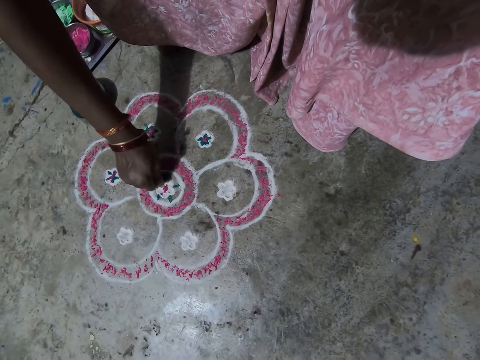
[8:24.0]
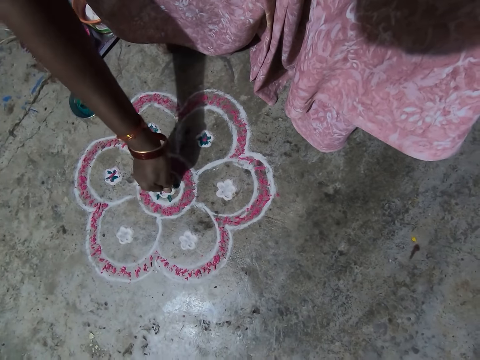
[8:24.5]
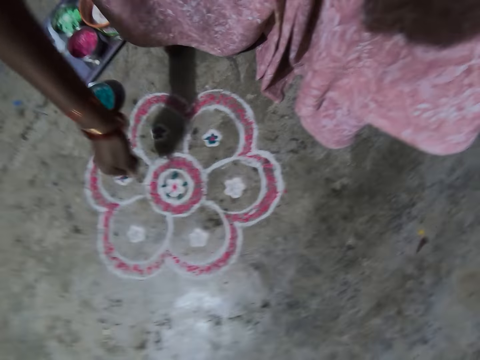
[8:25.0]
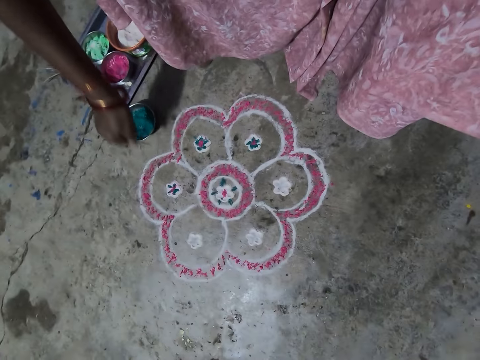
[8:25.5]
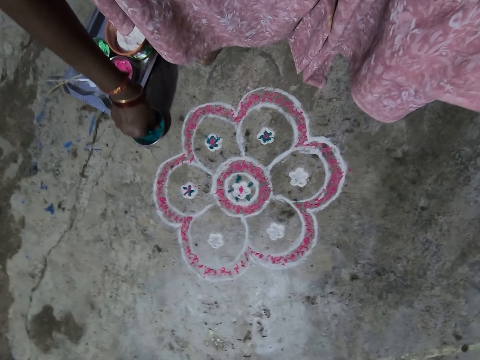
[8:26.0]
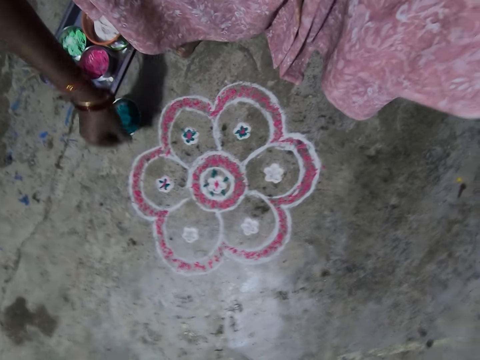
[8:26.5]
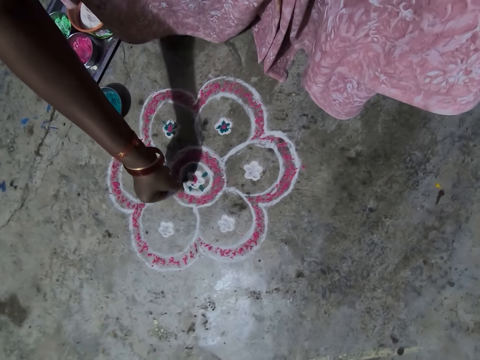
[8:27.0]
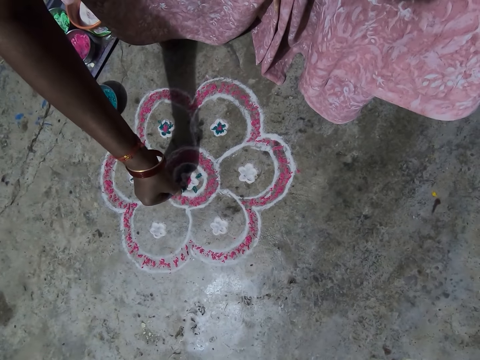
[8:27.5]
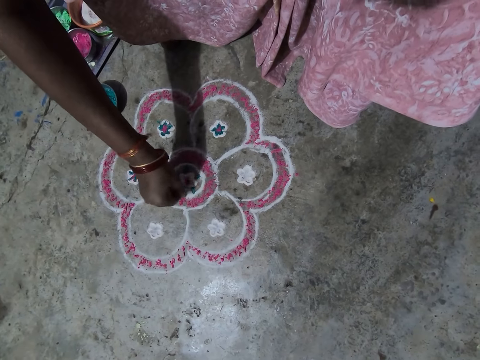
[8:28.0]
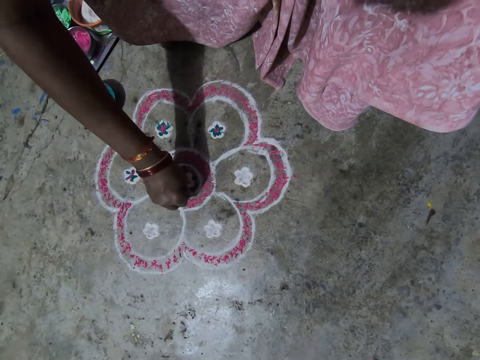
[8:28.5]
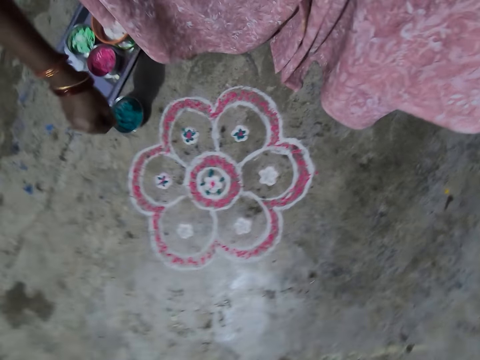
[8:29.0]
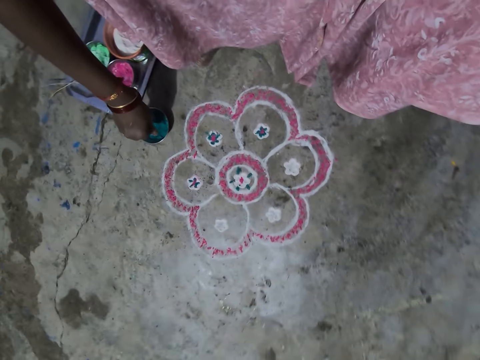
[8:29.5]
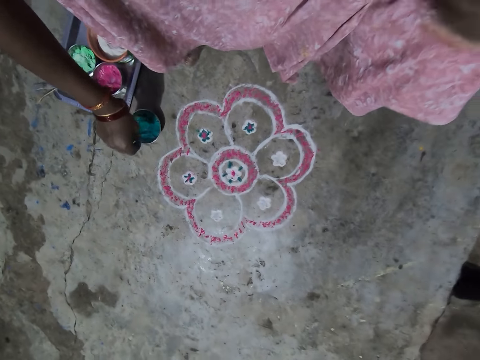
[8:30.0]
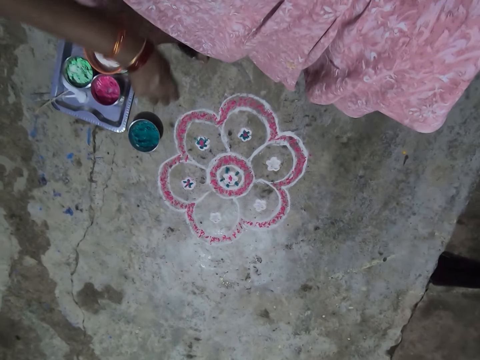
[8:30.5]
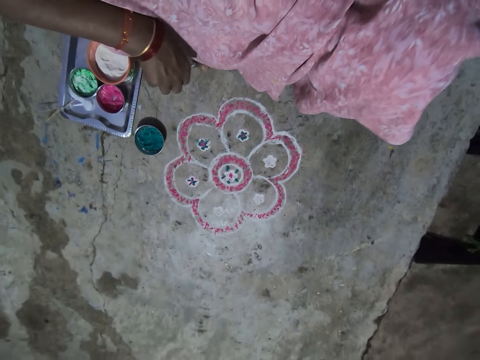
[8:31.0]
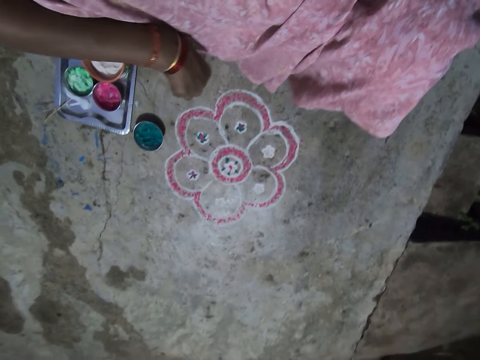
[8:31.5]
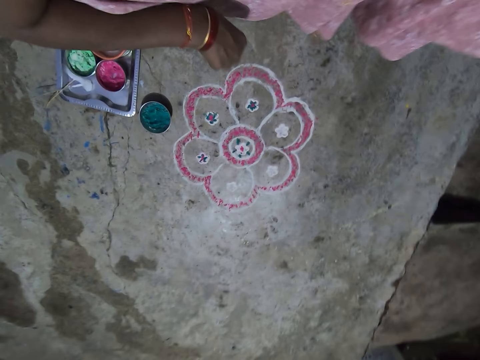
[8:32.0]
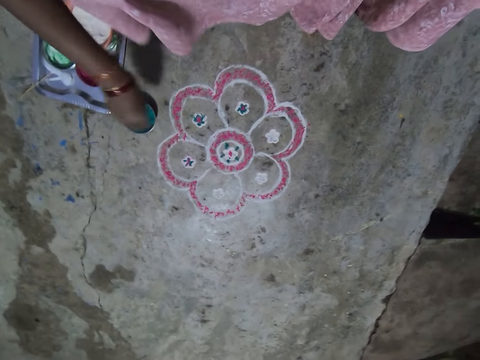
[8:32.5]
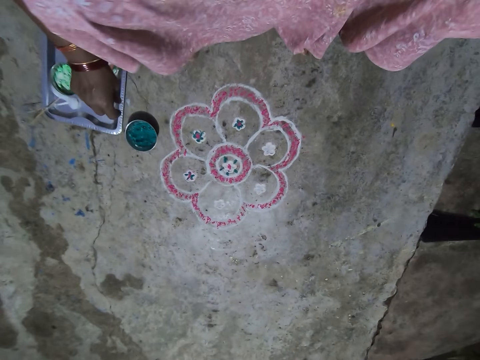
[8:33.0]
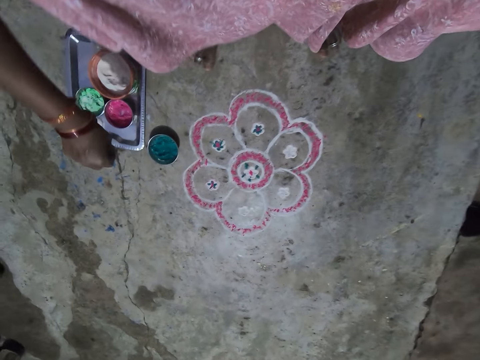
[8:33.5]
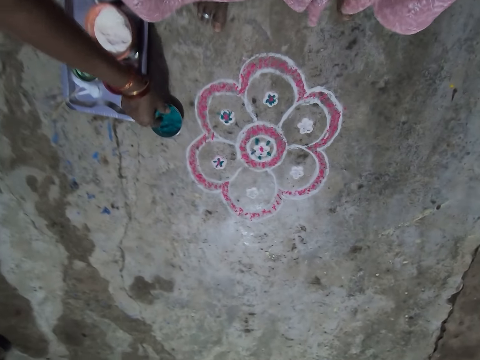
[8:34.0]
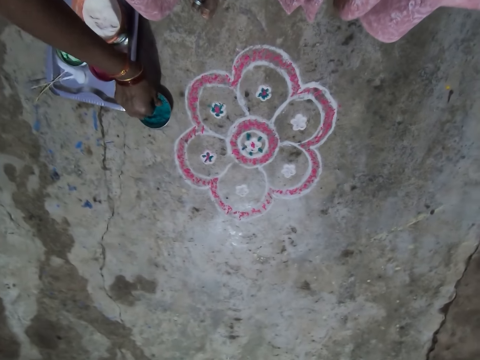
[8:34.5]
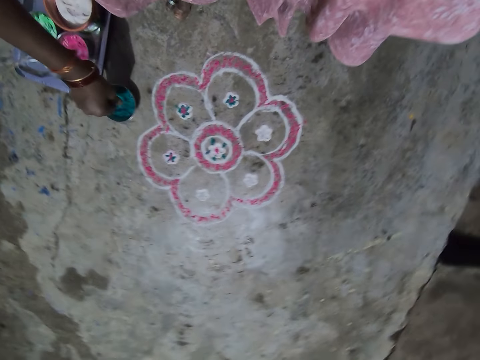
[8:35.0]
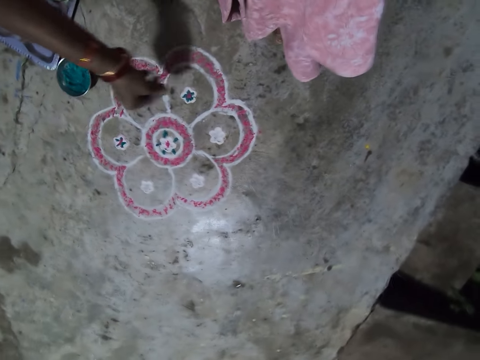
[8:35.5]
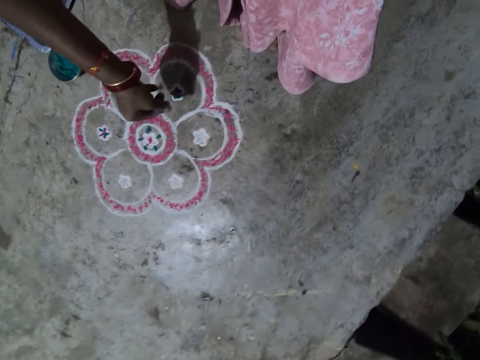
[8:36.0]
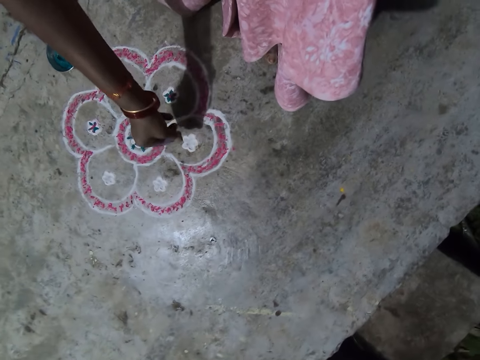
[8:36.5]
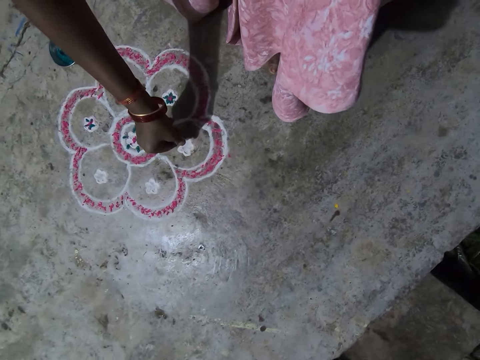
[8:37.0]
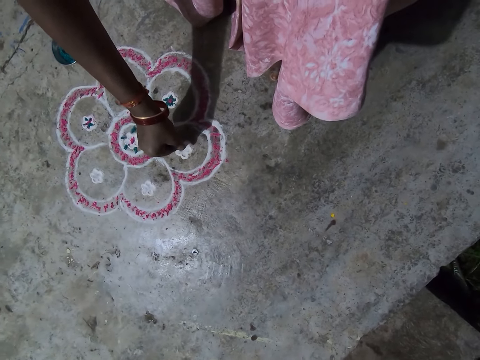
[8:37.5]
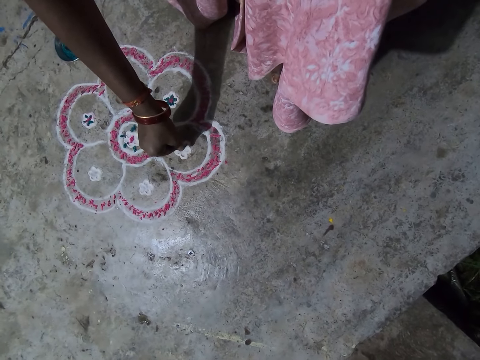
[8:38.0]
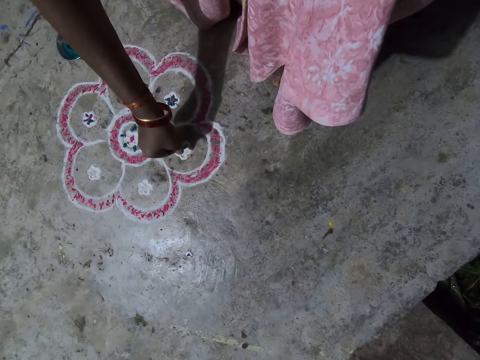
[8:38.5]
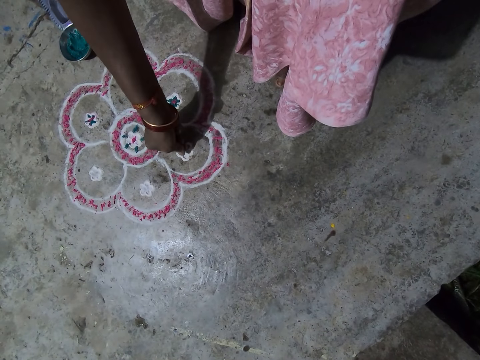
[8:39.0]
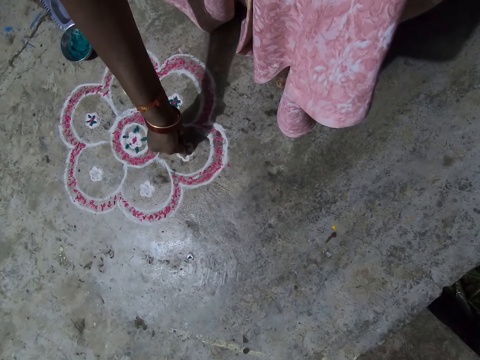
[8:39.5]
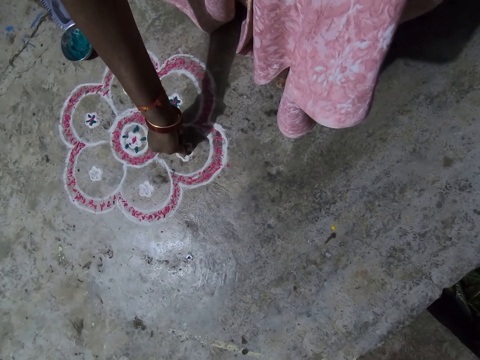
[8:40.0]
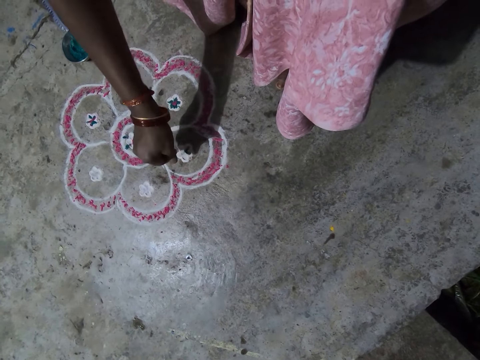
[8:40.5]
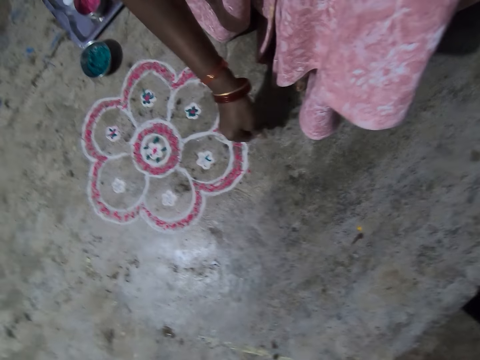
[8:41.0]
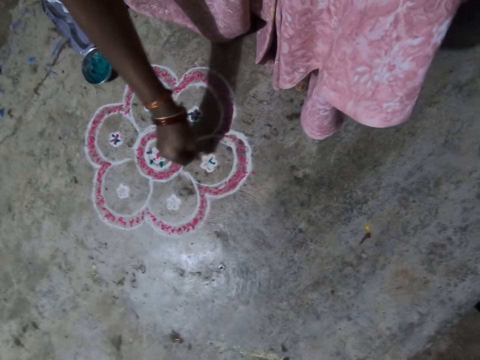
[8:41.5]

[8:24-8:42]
The camera wearer scoops the wash paint or powder in the bowl in the tray on the floor. They decorate the drawing flower on the floor. They pour the powder. They sit on the chair on the floor. They scoop the wash paint in the bowl in the tray on the floor. They decorate the drawing flower on the floor. They pour the powder.

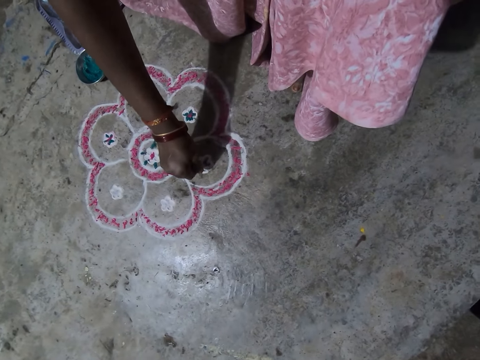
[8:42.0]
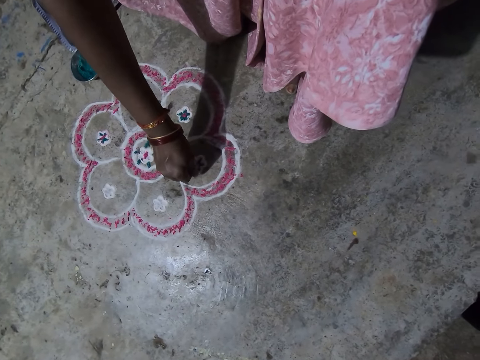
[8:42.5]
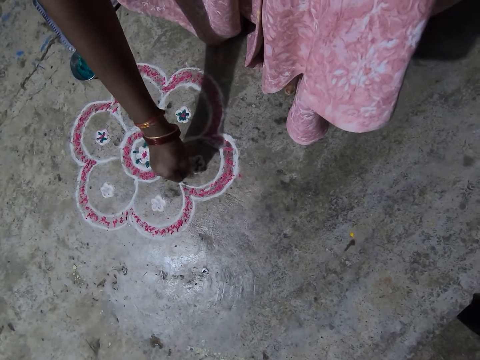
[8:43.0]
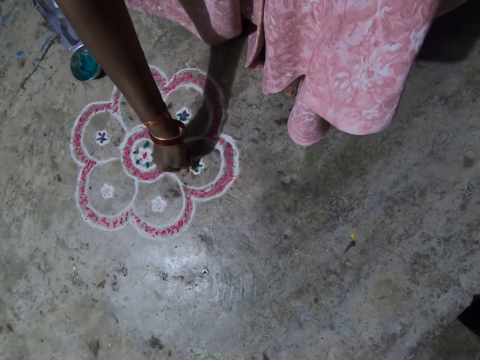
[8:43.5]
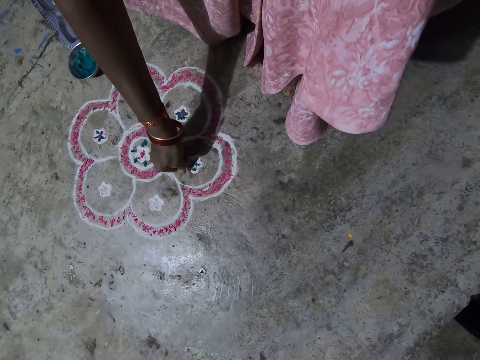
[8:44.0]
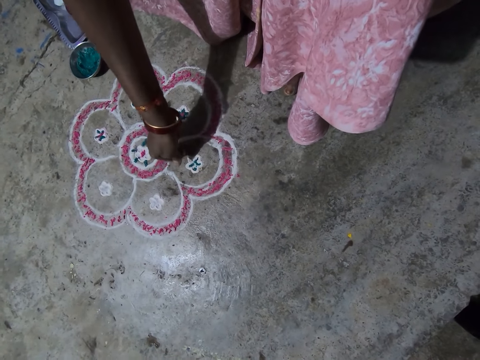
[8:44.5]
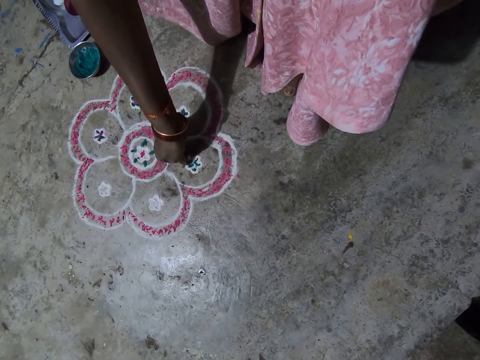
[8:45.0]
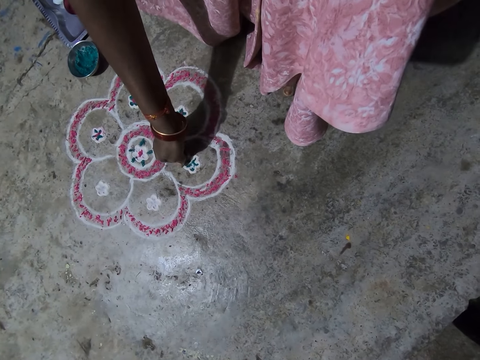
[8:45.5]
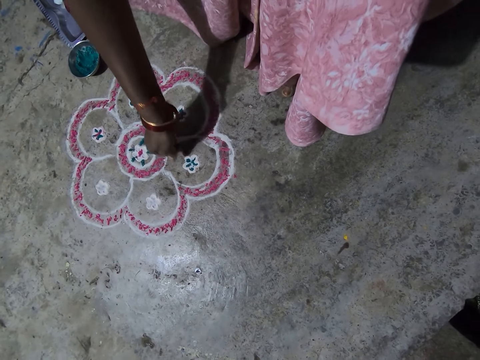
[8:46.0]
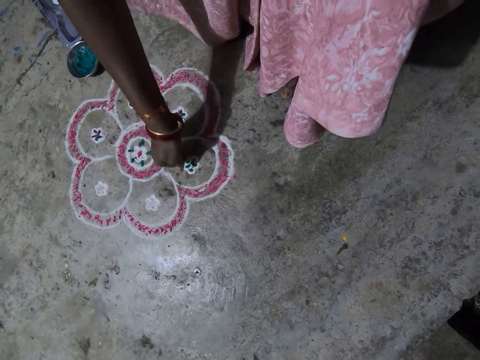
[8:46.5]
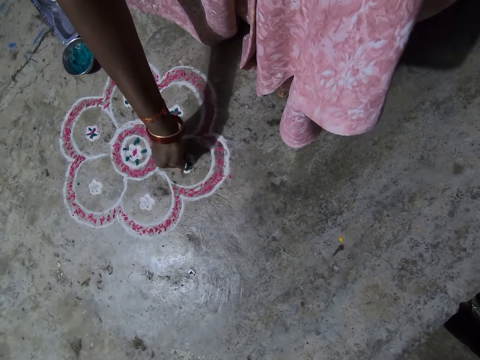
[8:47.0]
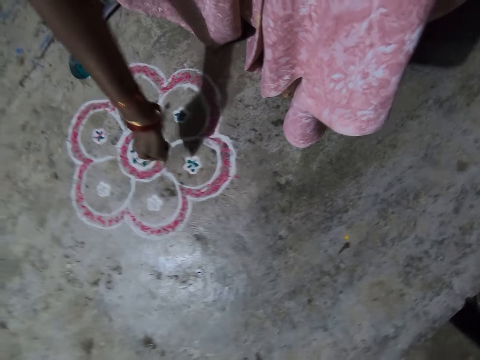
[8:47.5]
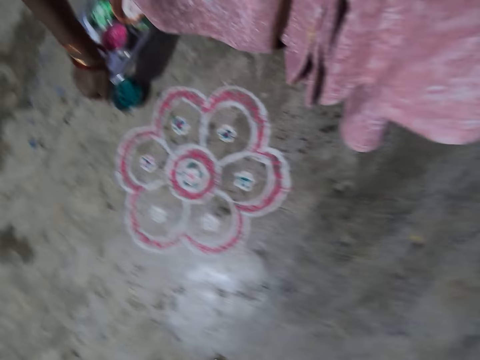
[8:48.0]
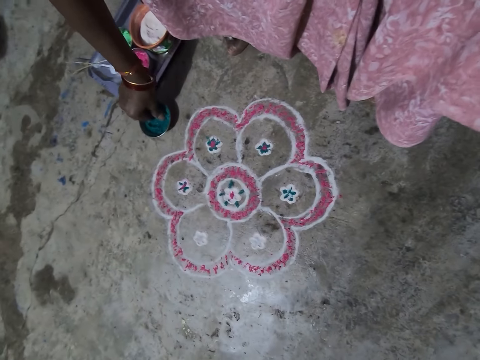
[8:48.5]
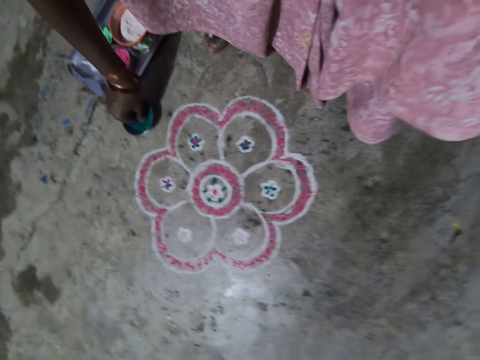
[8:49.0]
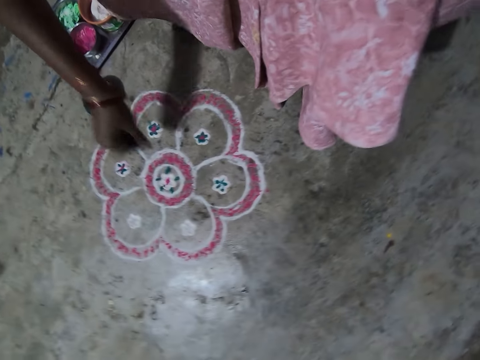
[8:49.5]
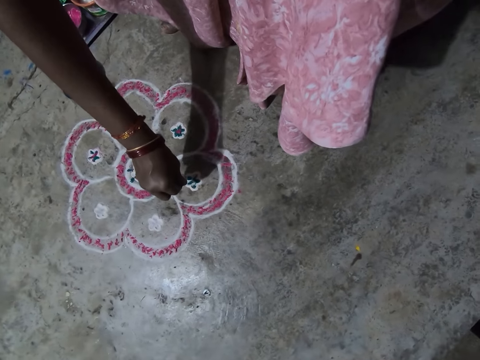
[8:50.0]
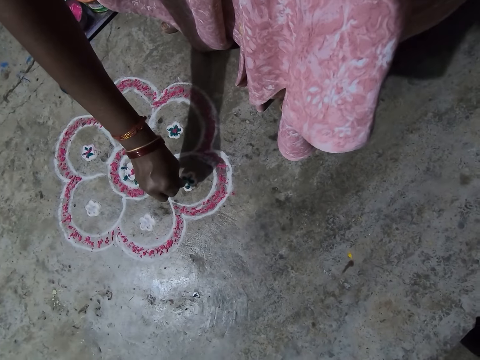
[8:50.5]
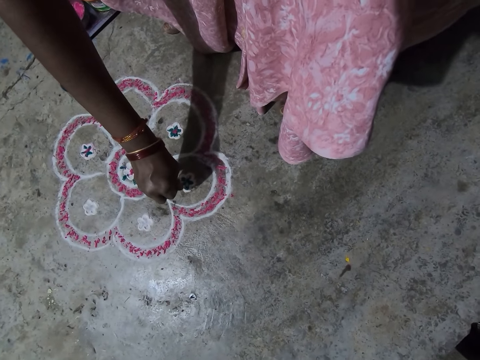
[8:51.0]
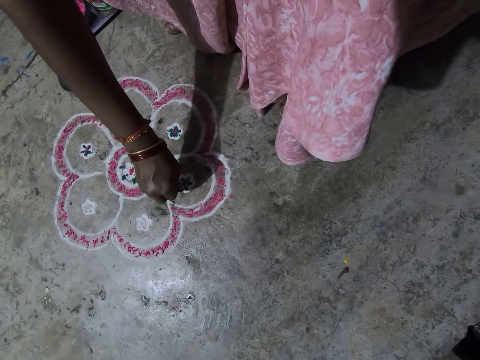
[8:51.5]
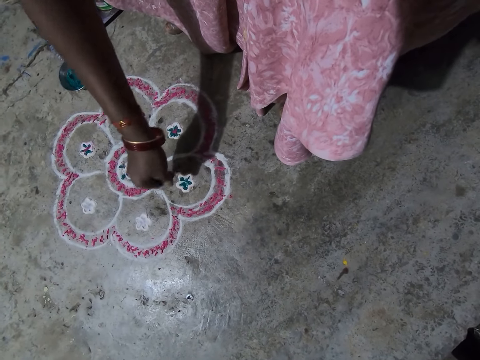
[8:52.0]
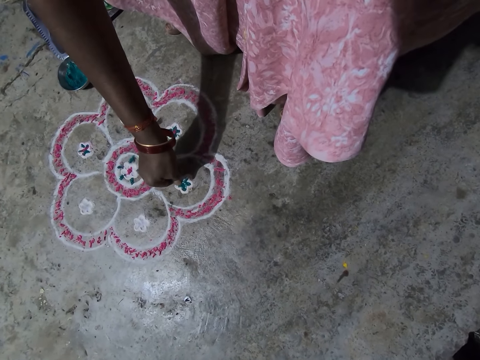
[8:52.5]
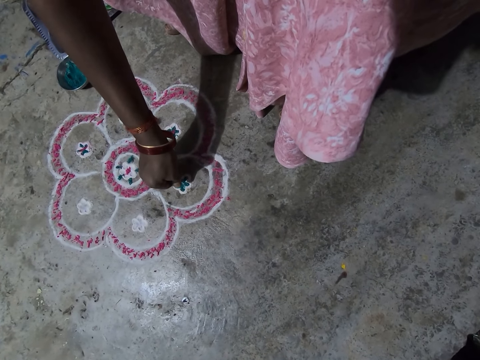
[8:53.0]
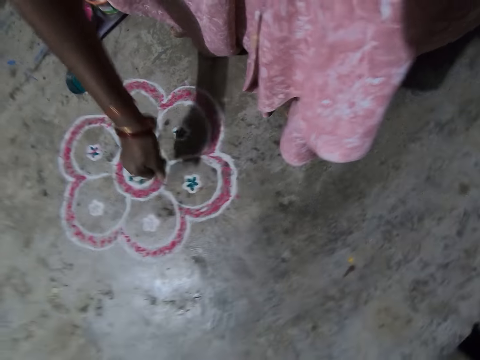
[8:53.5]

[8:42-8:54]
The camera wearer scoops the wash paint or powder in the bowl in the tray on the floor. They pour the powder. They decorate the drawing flower on the floor.
